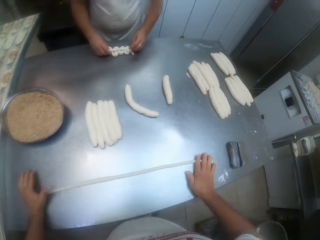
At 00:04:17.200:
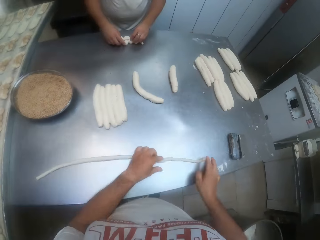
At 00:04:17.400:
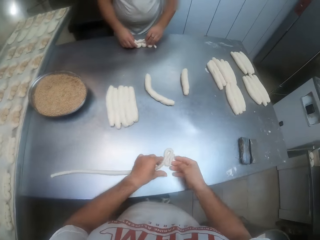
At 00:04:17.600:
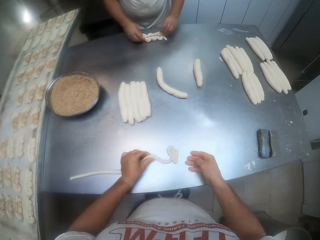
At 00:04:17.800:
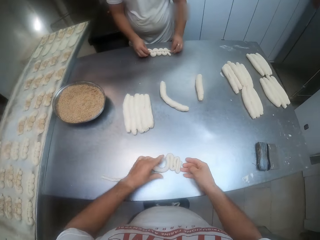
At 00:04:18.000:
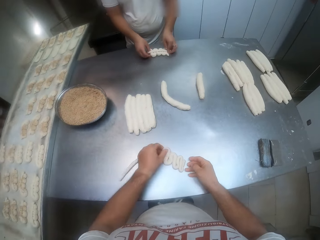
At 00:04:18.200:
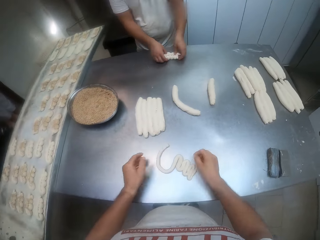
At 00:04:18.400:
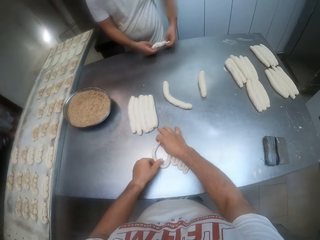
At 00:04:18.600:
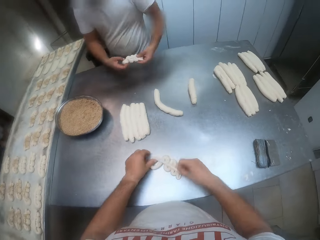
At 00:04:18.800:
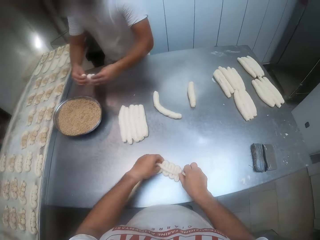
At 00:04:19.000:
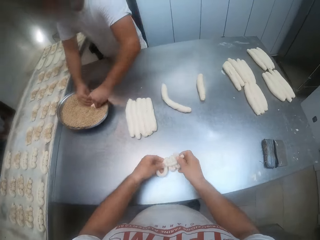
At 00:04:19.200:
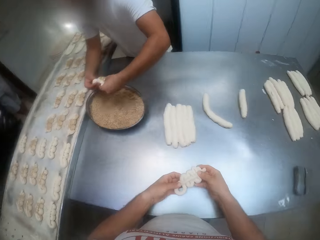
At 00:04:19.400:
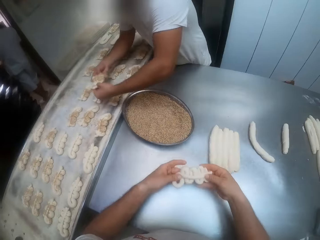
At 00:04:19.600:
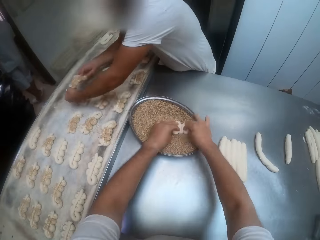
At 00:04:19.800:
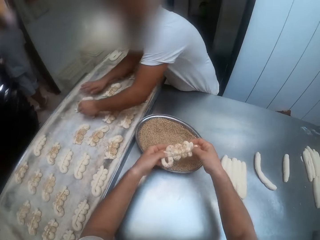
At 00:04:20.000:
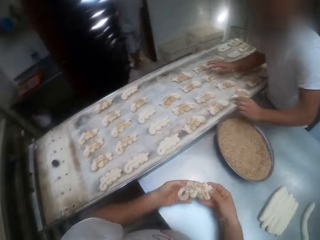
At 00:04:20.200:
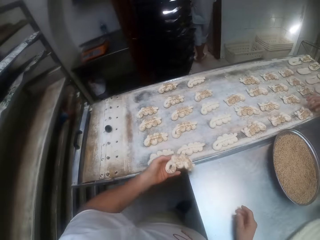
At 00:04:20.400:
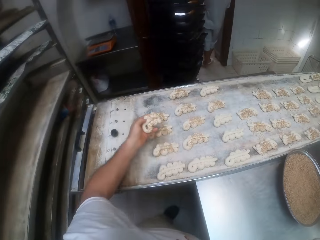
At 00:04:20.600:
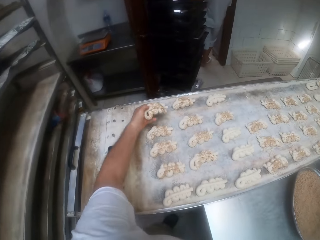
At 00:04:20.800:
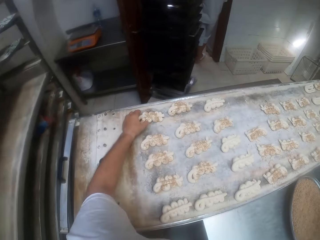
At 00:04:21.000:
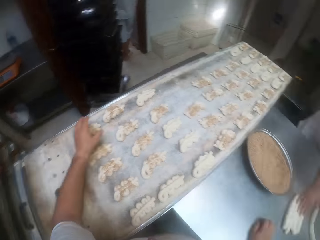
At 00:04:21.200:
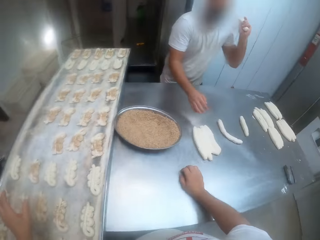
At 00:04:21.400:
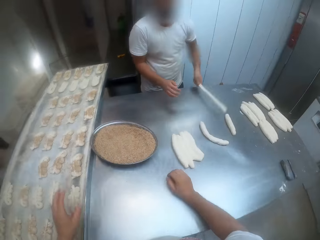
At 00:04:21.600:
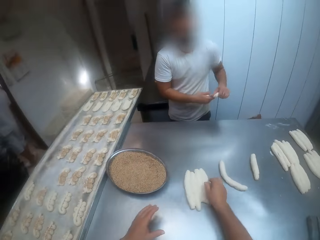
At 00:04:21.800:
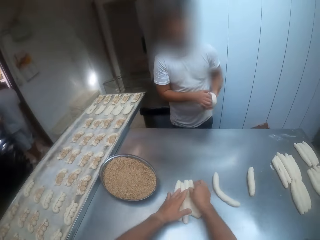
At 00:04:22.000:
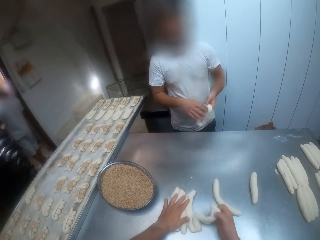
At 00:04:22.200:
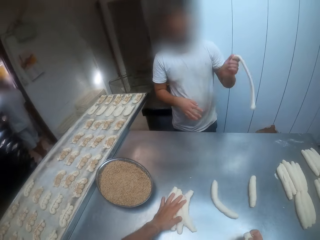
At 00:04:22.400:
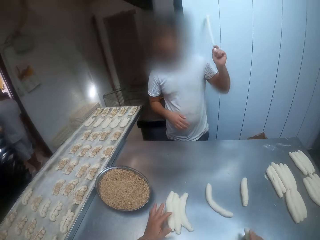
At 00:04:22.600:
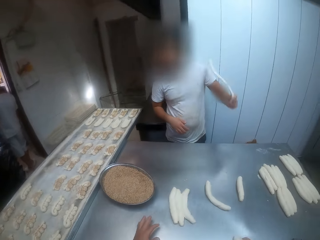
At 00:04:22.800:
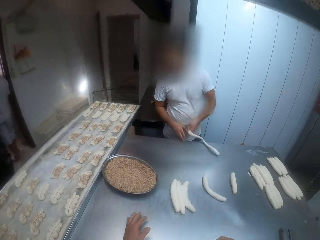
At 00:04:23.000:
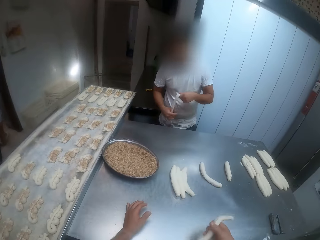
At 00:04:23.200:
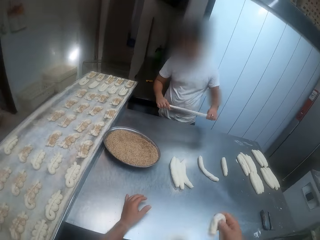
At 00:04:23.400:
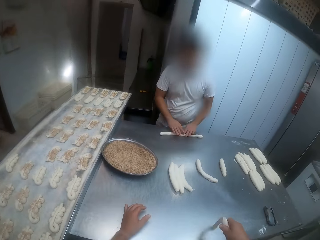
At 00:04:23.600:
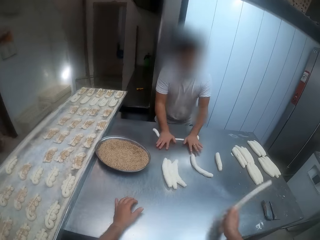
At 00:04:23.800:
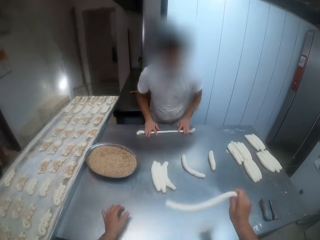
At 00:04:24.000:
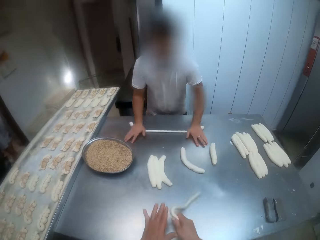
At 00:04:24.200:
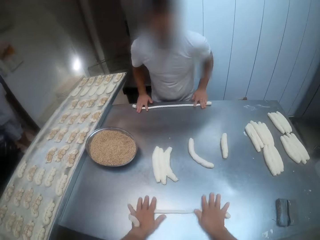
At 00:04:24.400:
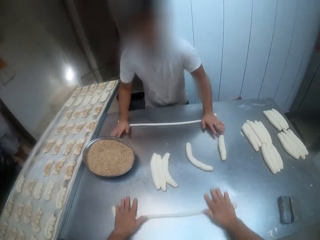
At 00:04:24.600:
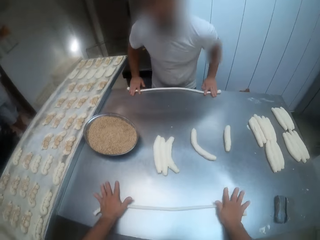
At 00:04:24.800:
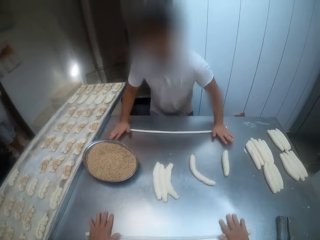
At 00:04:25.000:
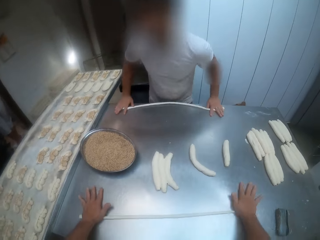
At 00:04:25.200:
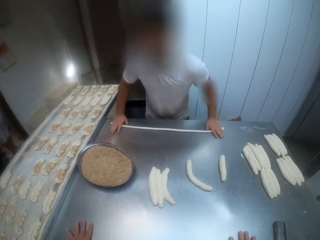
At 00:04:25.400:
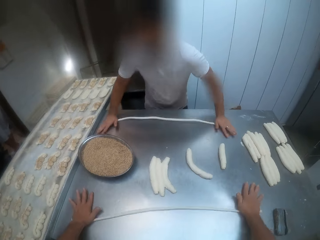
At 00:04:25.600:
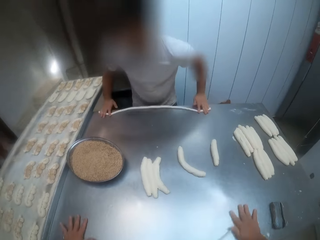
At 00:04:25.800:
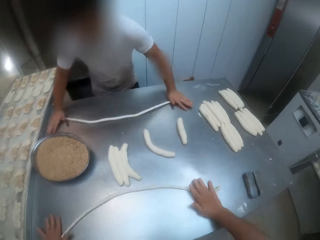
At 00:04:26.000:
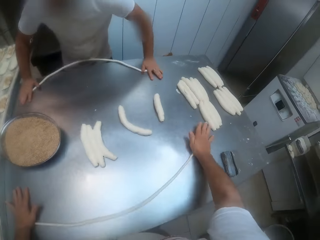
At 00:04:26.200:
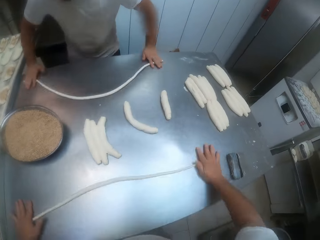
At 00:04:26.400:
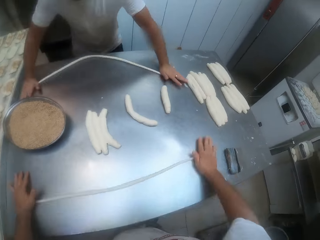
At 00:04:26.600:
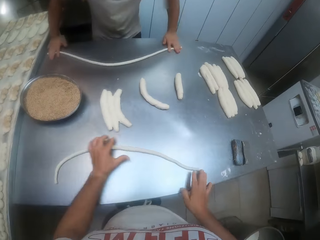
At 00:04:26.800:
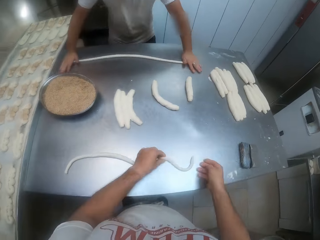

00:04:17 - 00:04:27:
A man picks a dough and dips the dough into the tray of toppings with both hands. The camera wearer picks the dough. The man places the dough on the tray with both hands. The camera wearer dips the dough into the tray of toppings with both hands. He places the dough on the tray with his left hand. The man shakes a dough with his left hand. The camera wearer takes a dough from some doughs with his right hand. He shakes the dough with his right hand. The man rolls the dough on the table with both hands. The camera wearer rolls the dough on the table with both hands.

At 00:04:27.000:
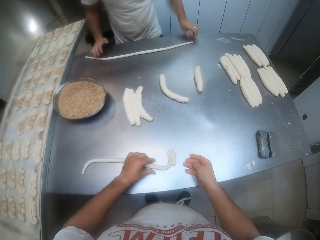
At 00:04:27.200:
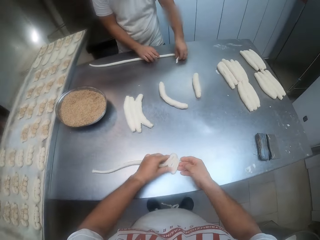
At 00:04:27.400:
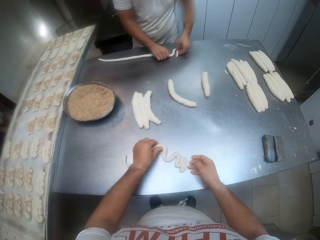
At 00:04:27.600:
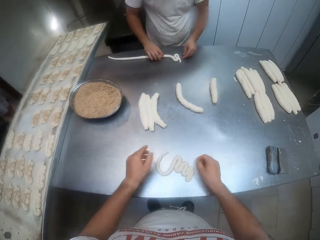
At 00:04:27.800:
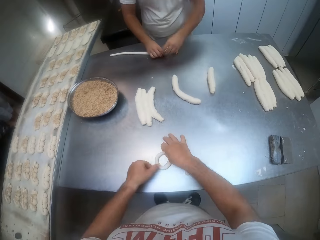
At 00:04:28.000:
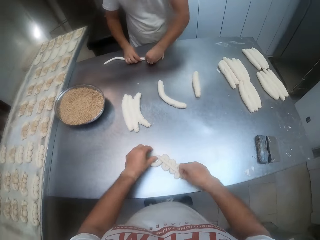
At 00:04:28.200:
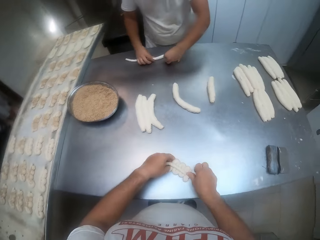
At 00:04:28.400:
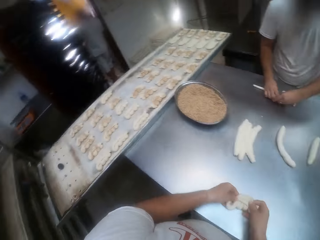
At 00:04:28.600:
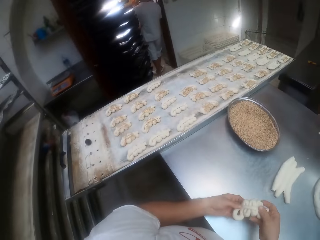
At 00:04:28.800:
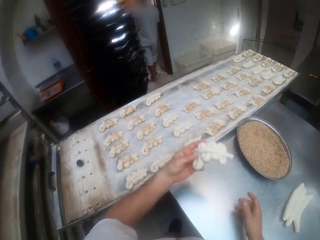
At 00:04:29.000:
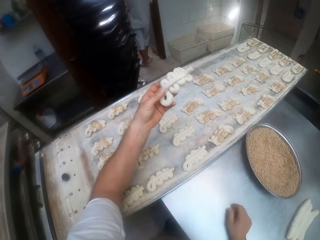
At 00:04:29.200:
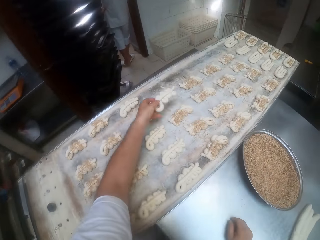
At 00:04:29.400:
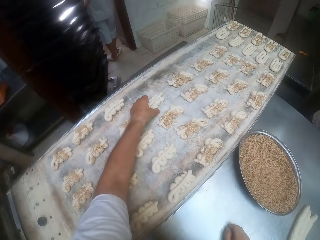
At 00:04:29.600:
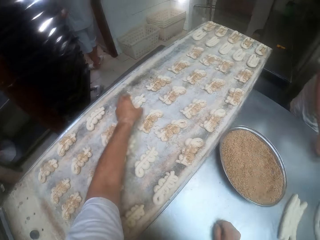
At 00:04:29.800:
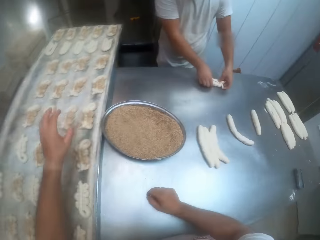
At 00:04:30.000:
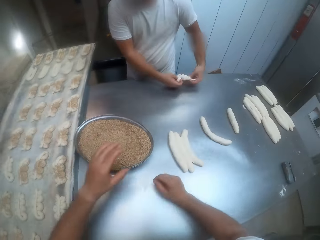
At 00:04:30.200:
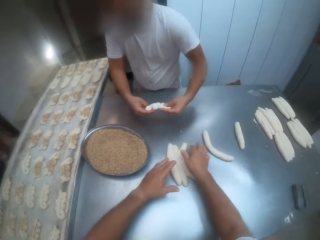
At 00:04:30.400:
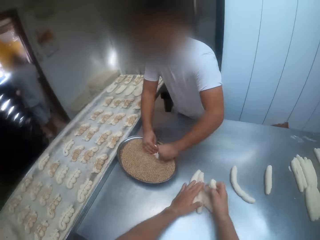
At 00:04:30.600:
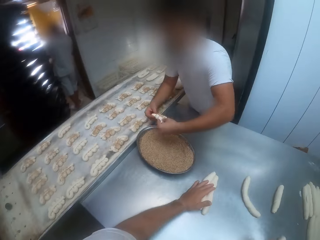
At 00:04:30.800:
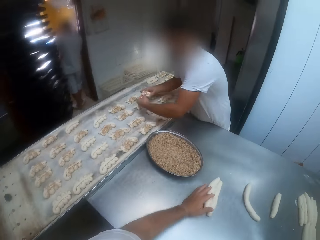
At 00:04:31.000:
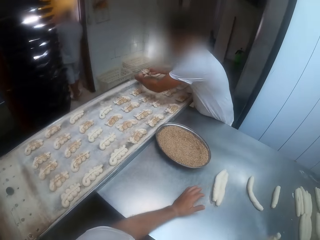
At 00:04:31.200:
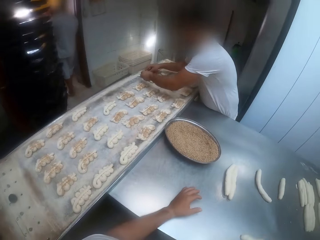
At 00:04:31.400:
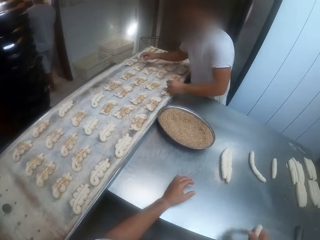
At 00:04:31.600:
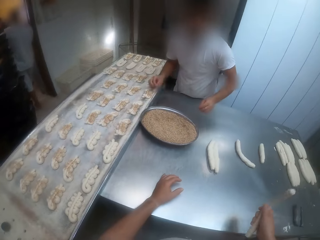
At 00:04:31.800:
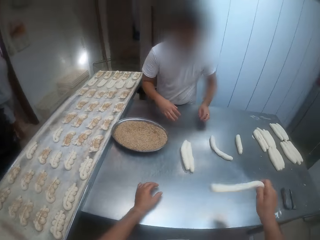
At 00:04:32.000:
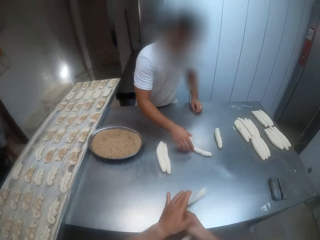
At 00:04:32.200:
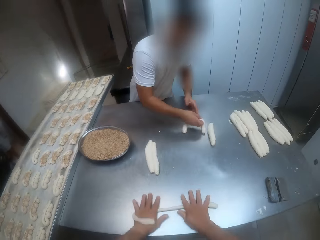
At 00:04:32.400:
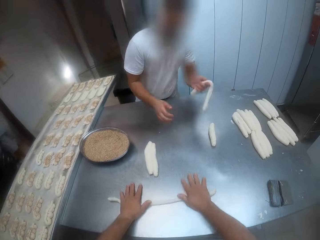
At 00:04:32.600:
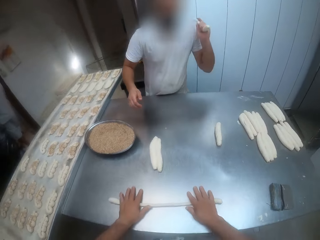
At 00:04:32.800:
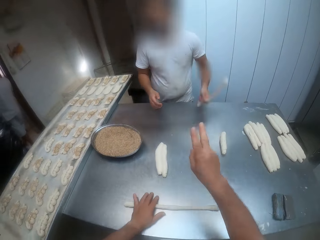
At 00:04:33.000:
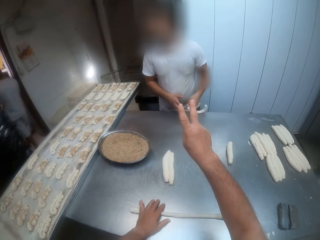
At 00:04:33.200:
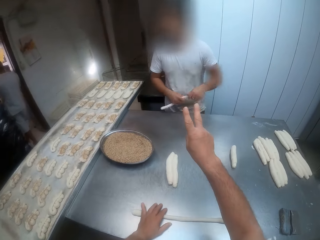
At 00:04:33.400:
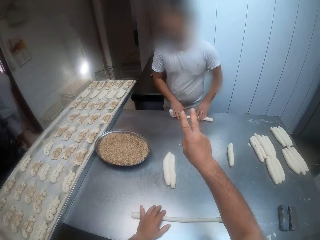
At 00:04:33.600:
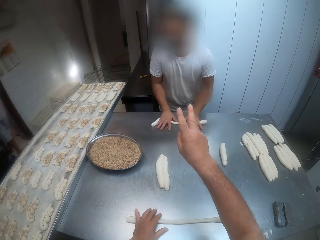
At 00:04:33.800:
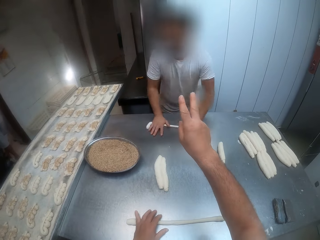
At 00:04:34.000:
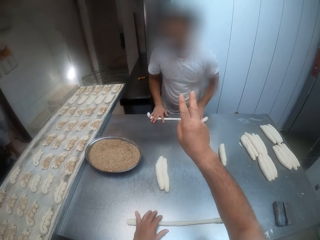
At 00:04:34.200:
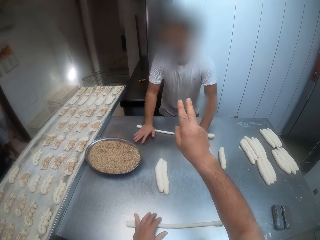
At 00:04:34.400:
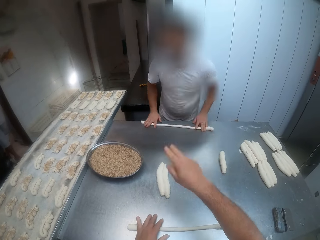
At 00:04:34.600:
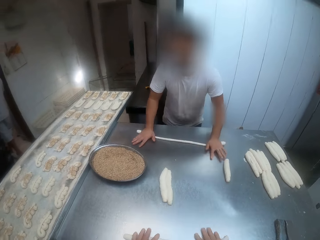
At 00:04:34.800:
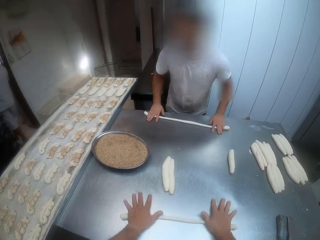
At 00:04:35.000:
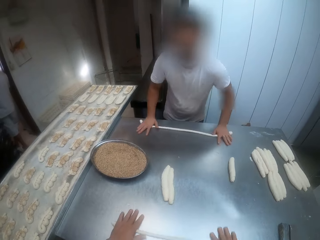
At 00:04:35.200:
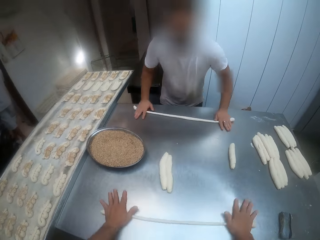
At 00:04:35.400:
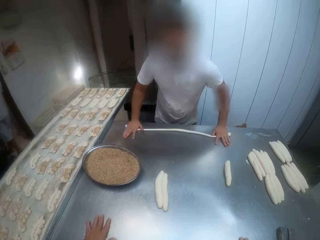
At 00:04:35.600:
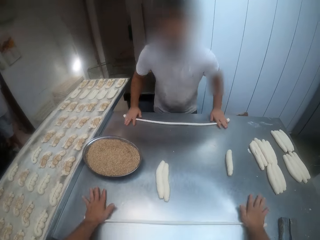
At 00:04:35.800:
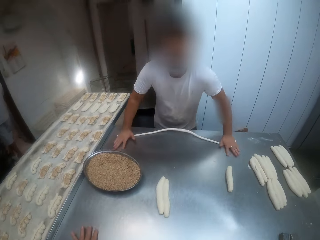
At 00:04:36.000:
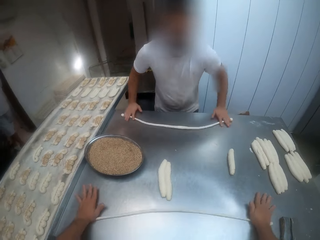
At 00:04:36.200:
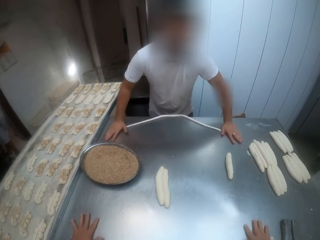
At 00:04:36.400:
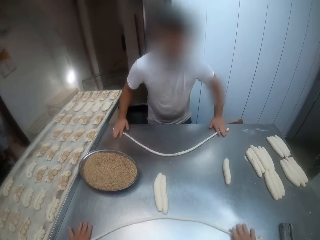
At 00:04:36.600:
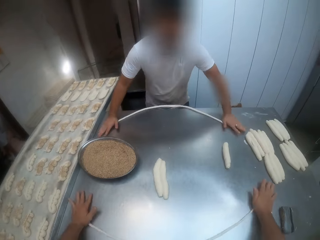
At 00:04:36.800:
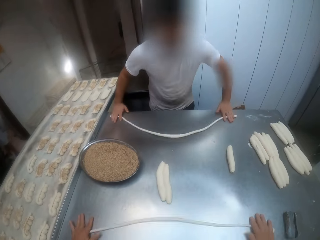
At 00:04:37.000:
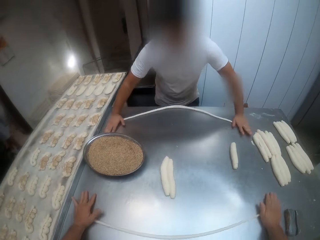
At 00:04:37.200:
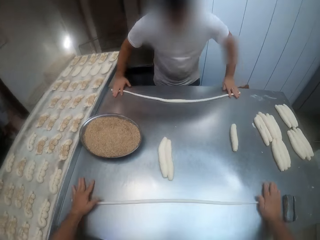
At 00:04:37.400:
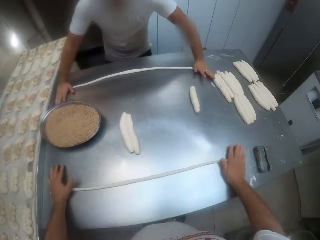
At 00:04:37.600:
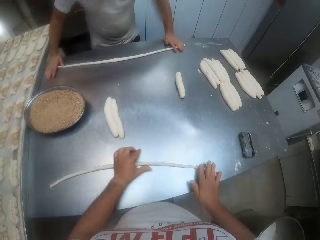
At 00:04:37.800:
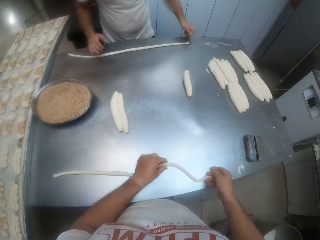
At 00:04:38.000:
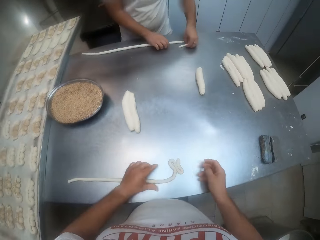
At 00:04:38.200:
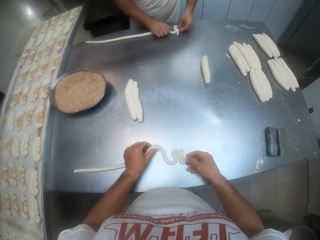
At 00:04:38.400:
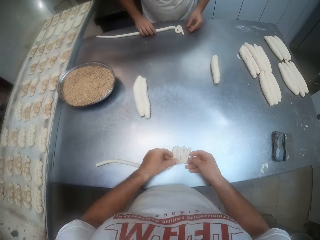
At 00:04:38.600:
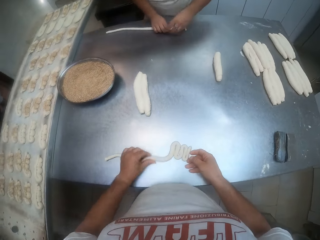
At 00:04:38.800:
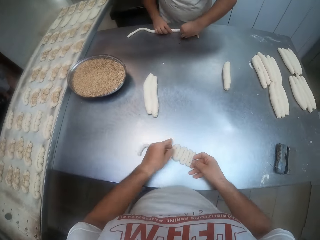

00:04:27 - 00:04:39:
The camera wearer picks the dough. He places the dough on the tray with his left hand. A man picks a dough. The camera wearer takes a dough from some doughs with his right hand. The man dips the dough into the tray of toppings with both hands and places the dough on the tray with both hands. The camera wearer shakes the dough with his right hand. The man takes a dough from the table with his right hand. The camera wearer rolls the dough on the table with both hands. The man shakes the dough with his left hand. The camera wearer converses with the man. The man rolls the dough on the table with both hands. The camera wearer rolls the dough on the table with both hands.
